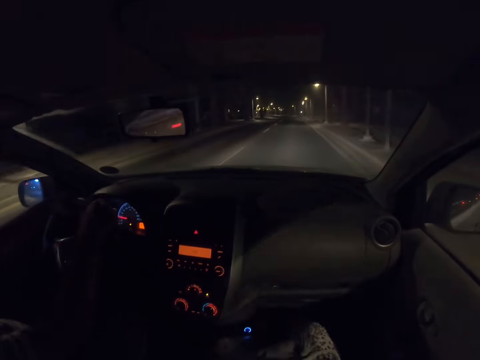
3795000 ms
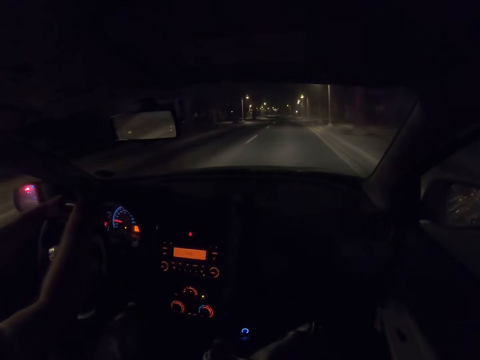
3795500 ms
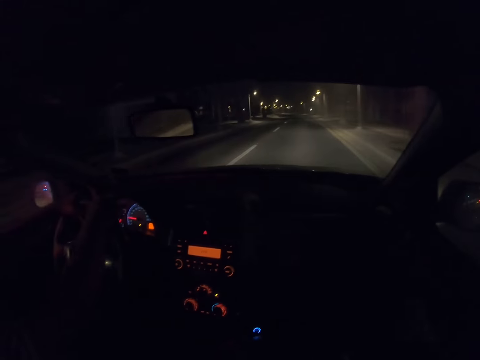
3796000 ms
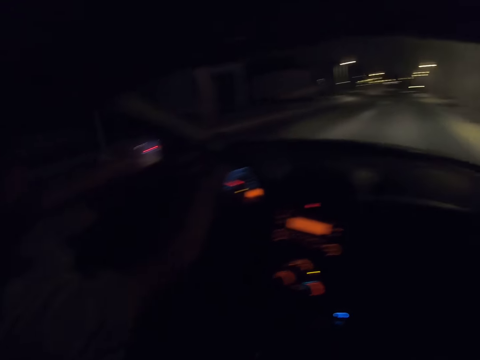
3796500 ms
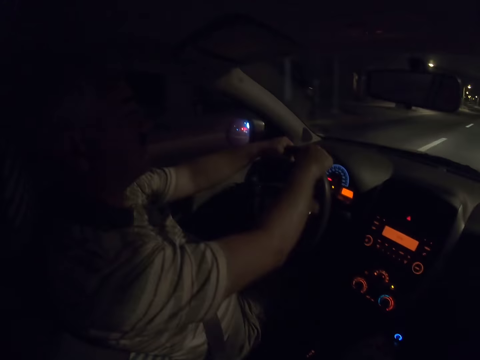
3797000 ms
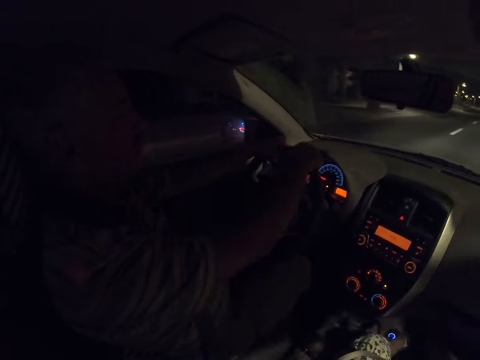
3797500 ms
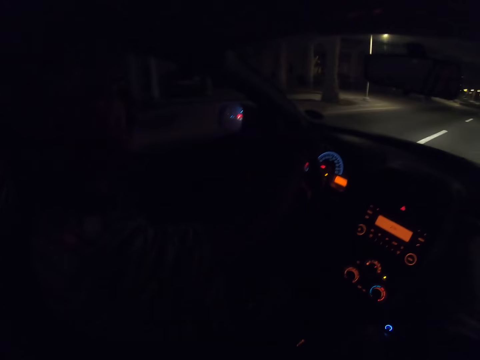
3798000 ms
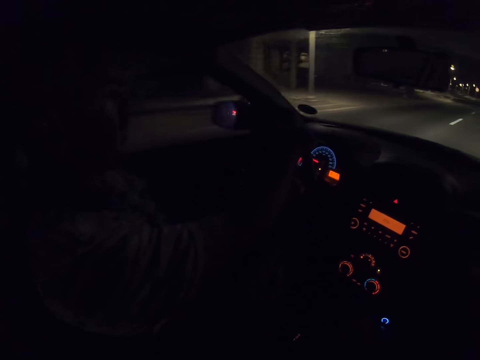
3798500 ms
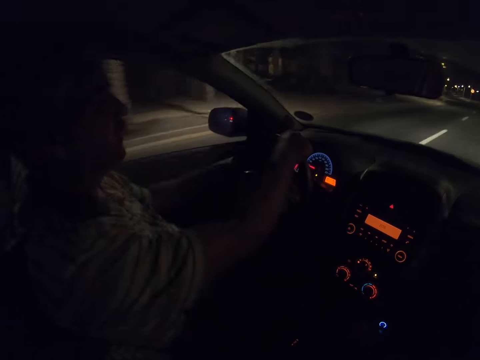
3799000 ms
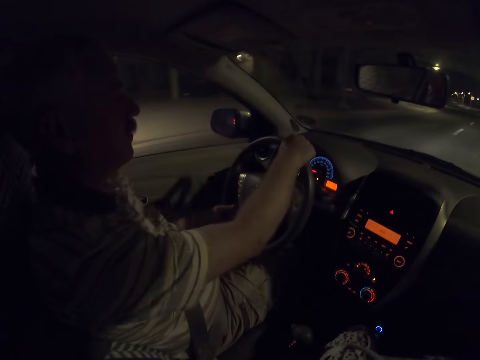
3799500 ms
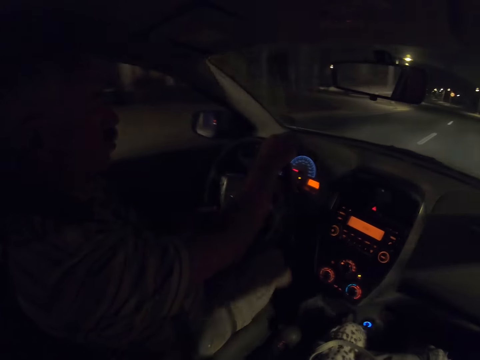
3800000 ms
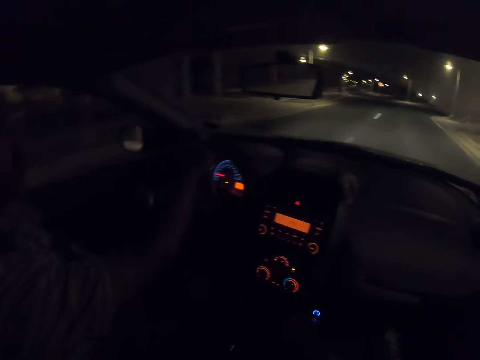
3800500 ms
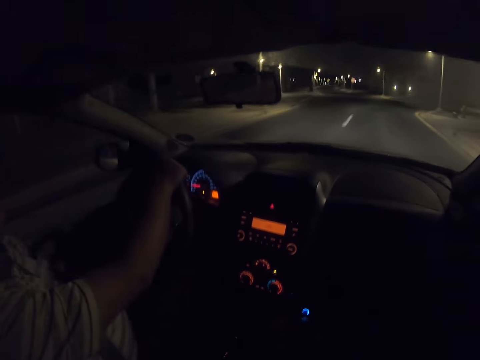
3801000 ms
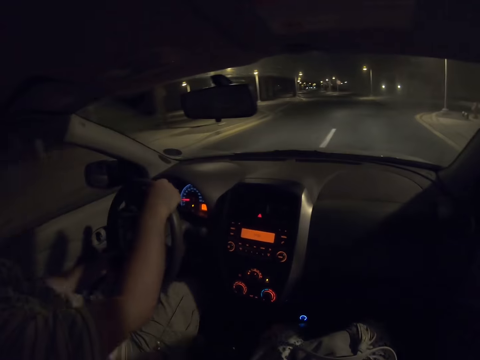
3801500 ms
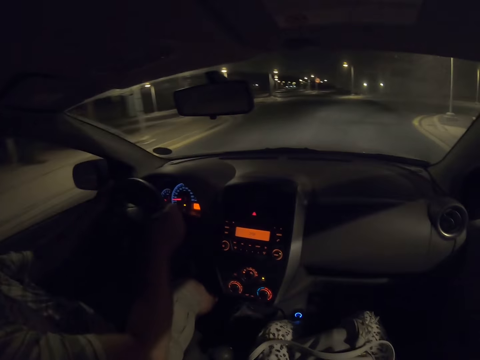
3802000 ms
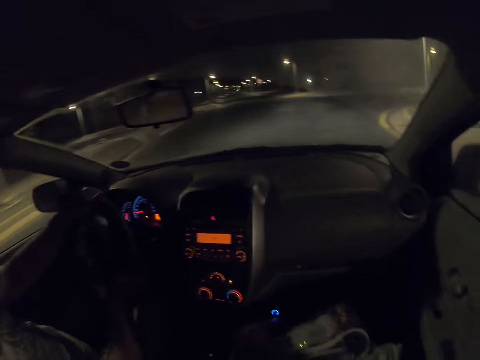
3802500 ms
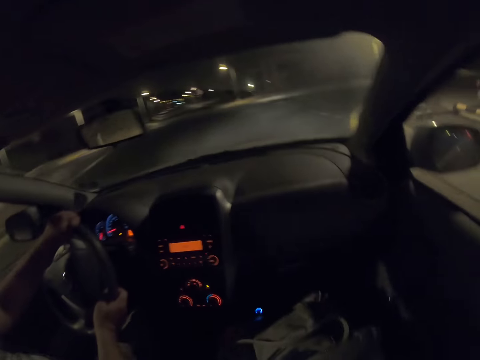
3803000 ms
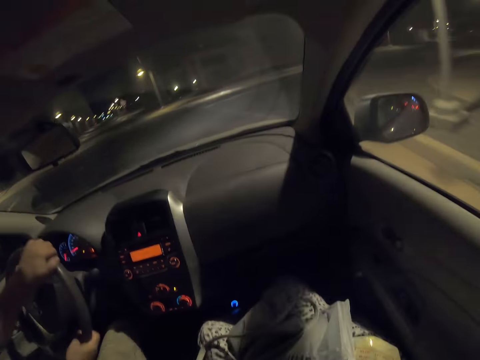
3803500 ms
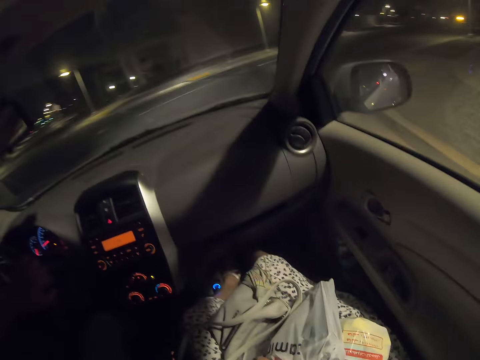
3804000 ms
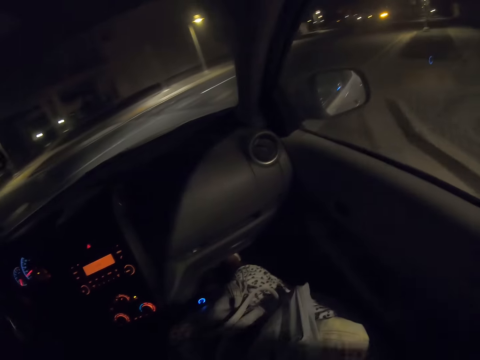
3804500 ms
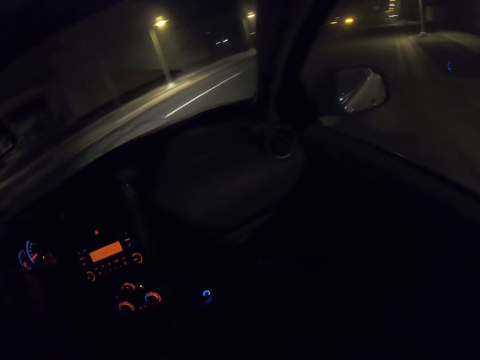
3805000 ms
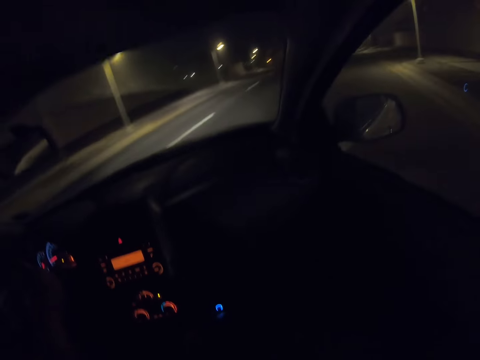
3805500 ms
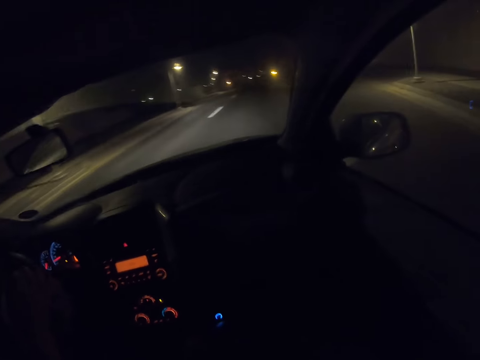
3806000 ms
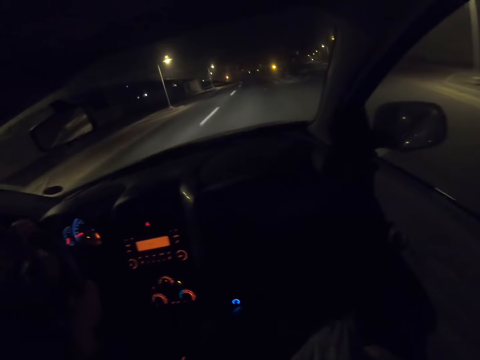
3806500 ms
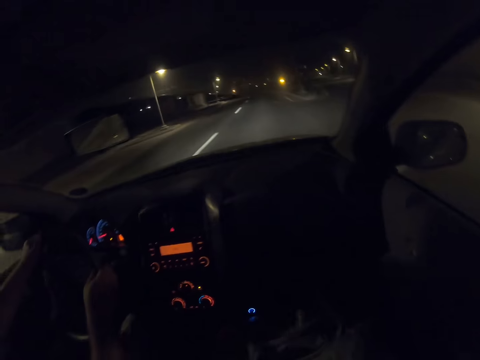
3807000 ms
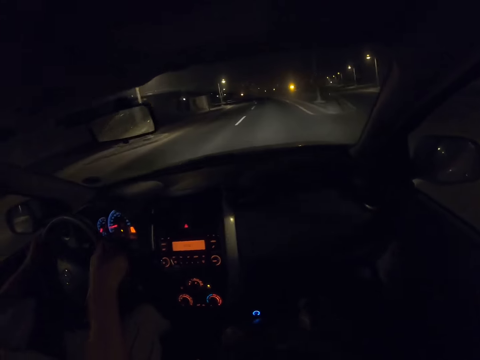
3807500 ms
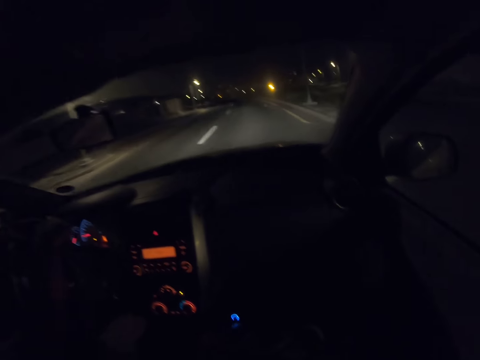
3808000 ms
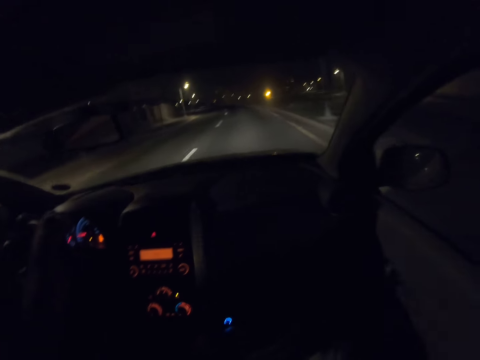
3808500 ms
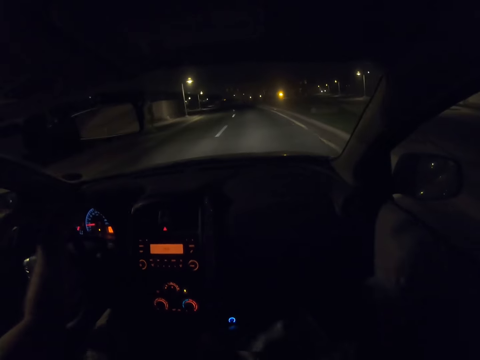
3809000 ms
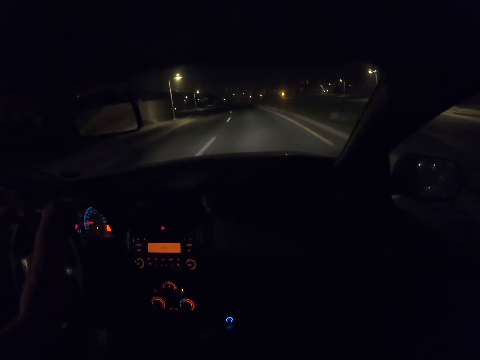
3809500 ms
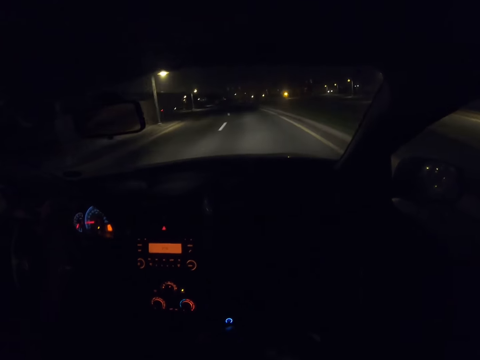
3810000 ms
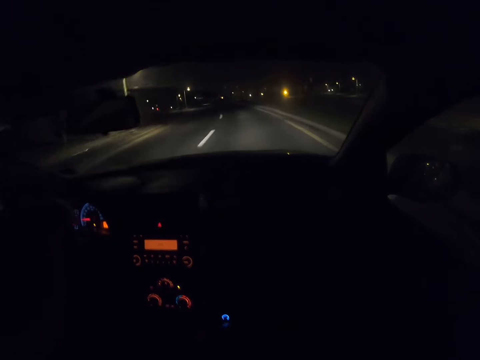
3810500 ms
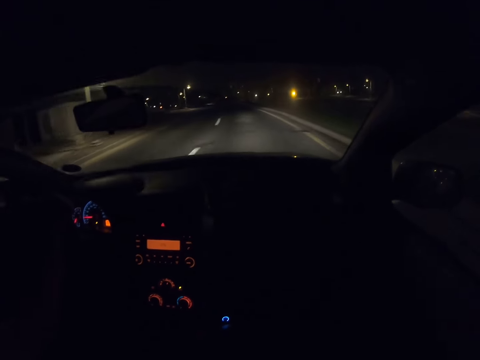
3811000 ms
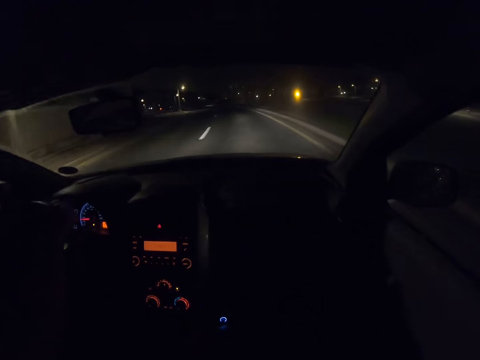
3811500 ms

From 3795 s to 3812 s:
The camera wearer looks at a man. The man is driving. The man spins the wheel. The man spins the wheel again. The camera wearer looks ahead. The man spins the wheel.

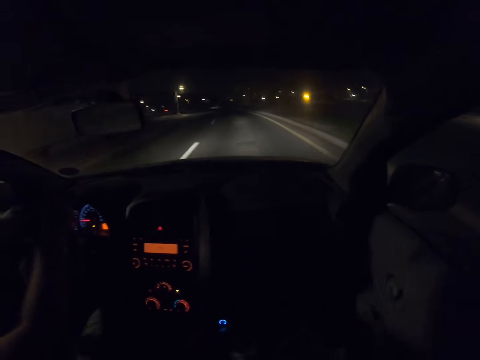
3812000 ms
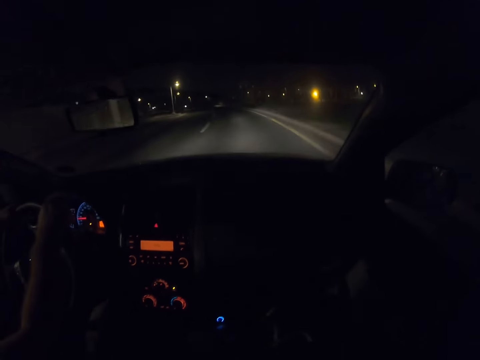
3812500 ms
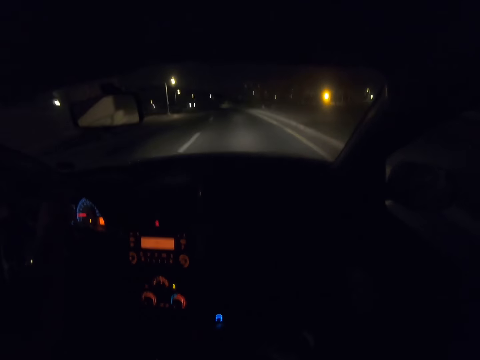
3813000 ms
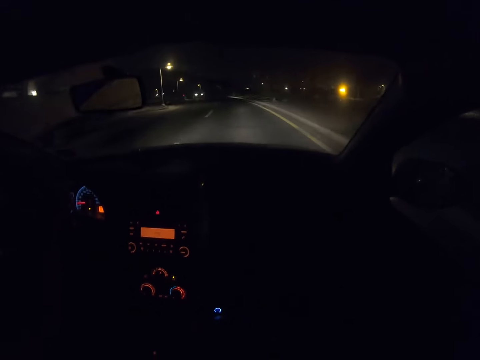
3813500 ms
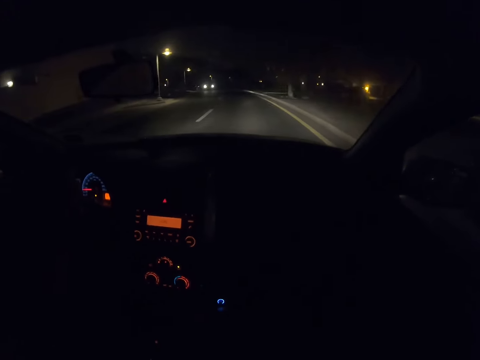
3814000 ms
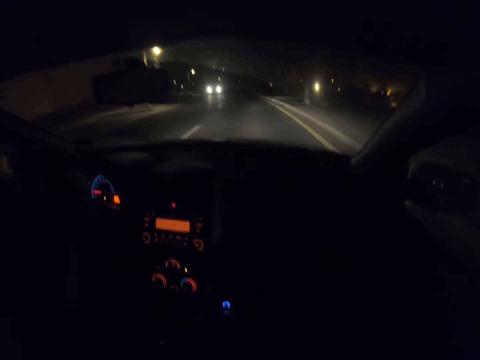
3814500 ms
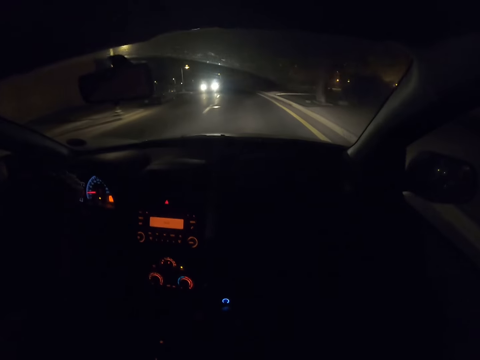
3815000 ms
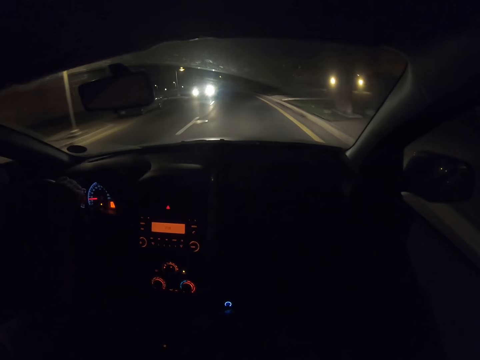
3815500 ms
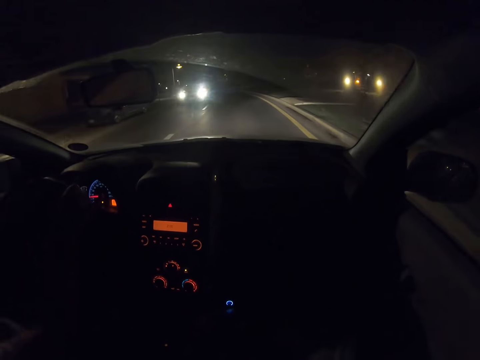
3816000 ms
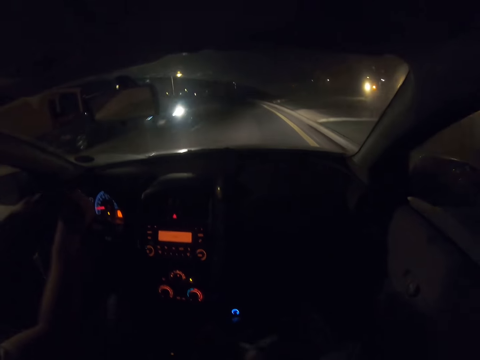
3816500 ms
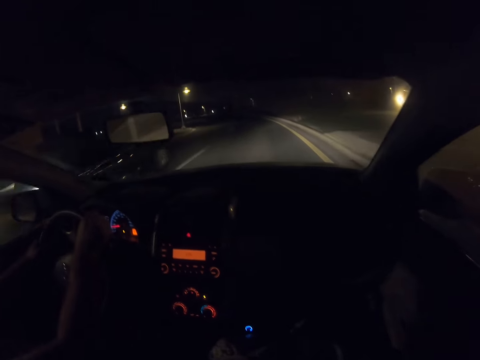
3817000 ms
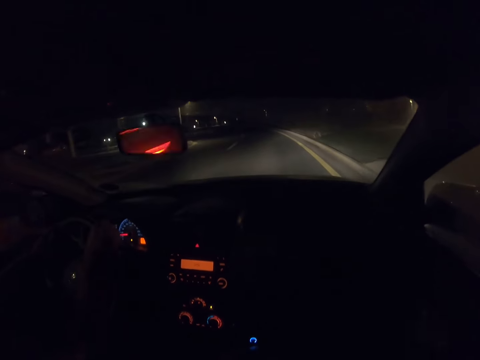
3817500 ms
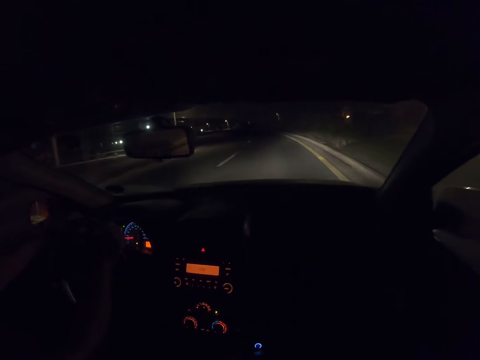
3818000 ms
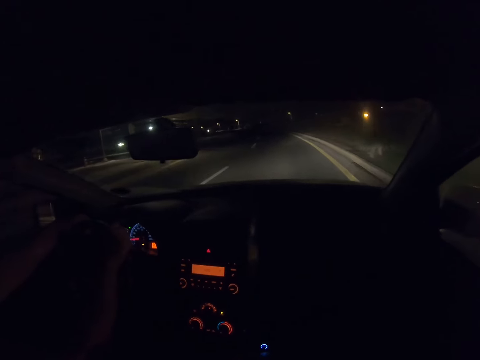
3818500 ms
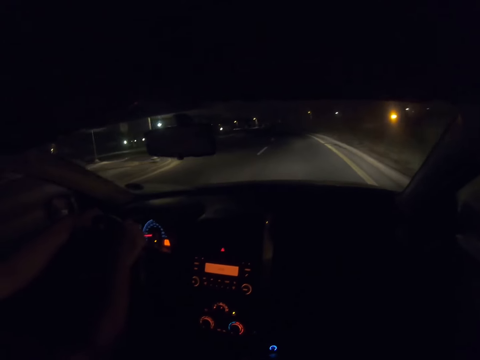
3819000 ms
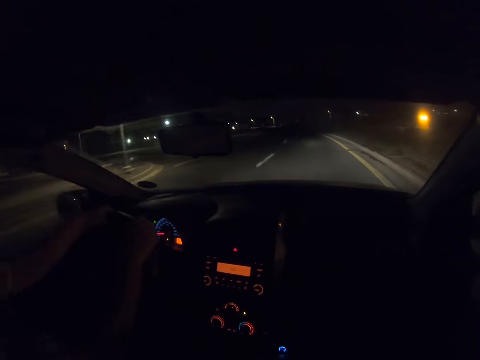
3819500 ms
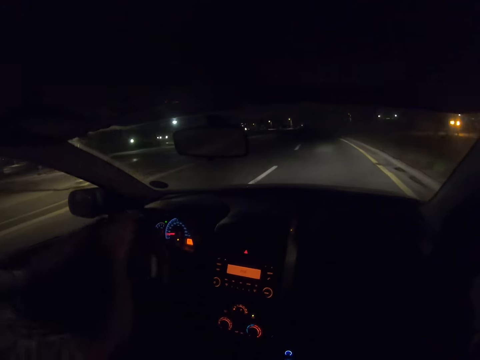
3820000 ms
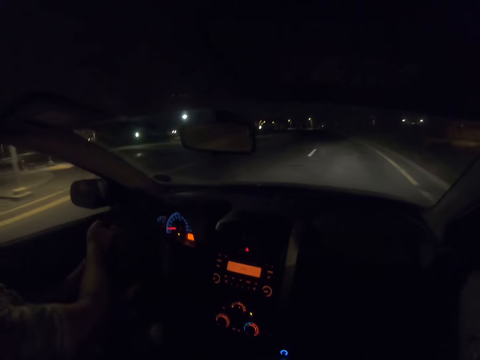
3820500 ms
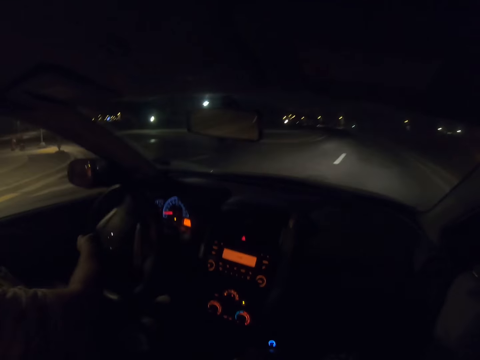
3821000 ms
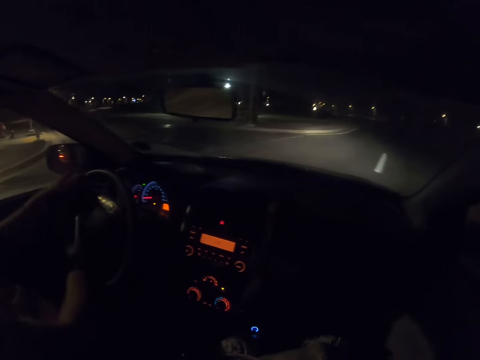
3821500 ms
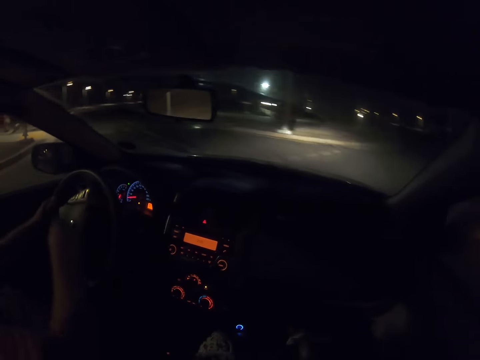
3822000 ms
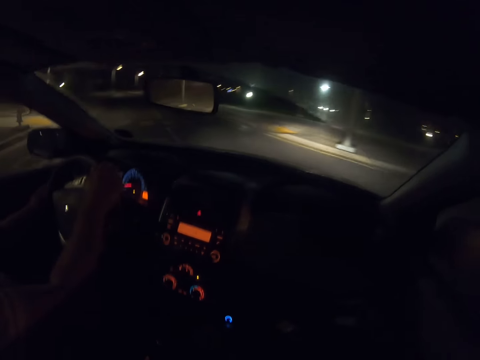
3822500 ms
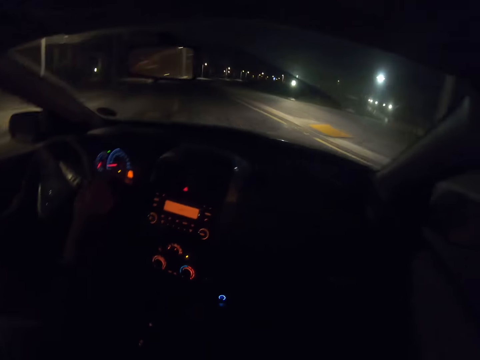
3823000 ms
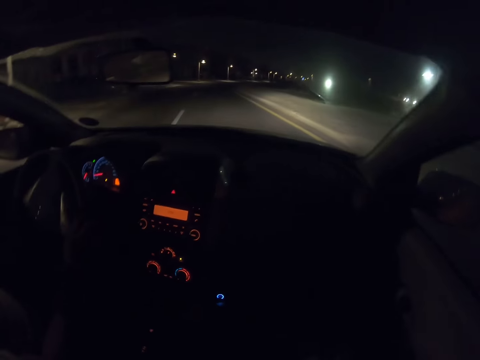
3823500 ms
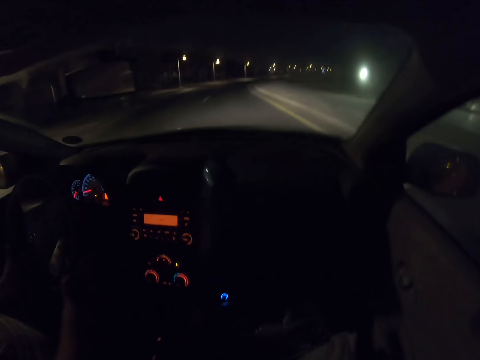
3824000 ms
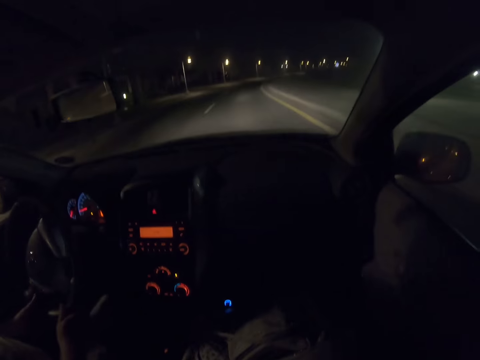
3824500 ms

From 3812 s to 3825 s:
A man keeps driving. The man moves his hand on the wheel, spins the wheel, turns left and spins the wheel.
